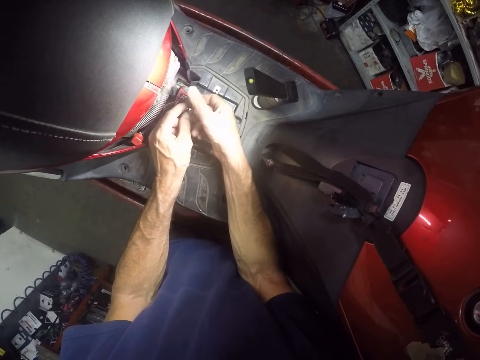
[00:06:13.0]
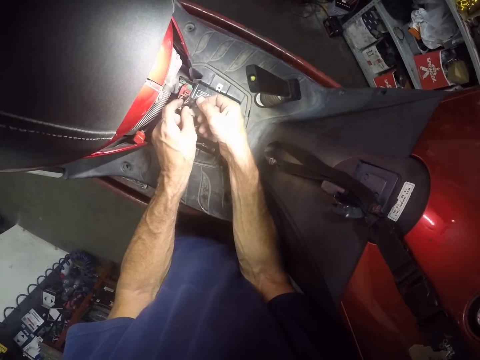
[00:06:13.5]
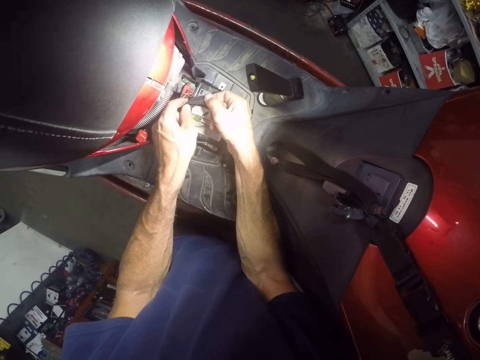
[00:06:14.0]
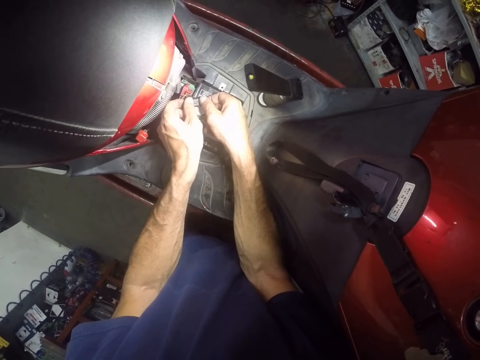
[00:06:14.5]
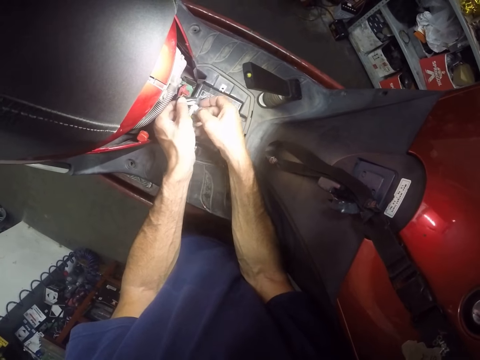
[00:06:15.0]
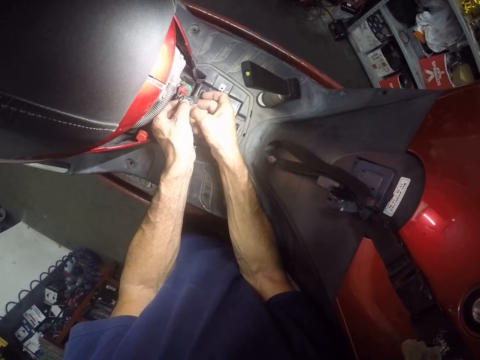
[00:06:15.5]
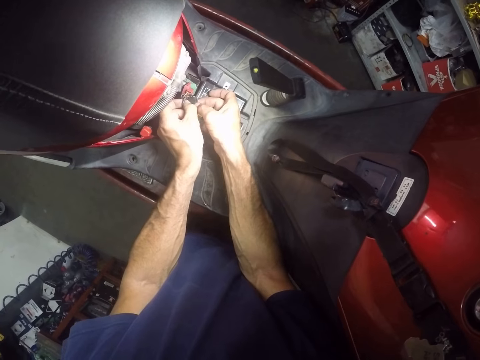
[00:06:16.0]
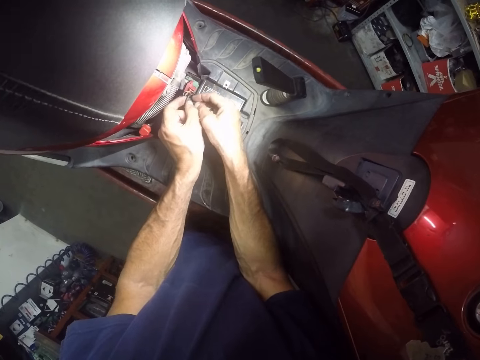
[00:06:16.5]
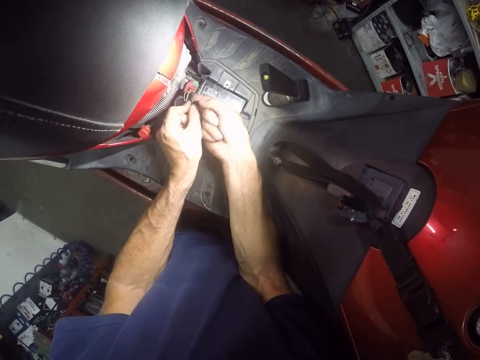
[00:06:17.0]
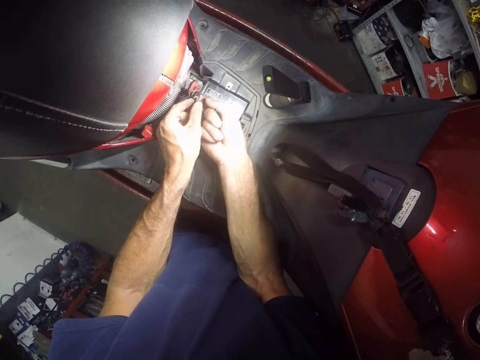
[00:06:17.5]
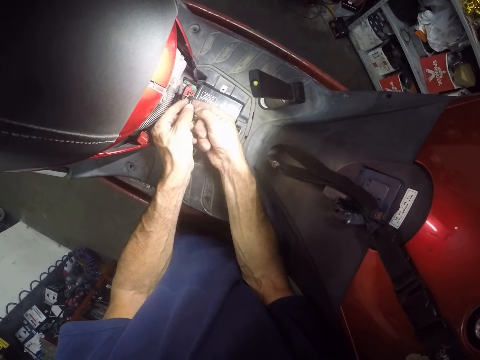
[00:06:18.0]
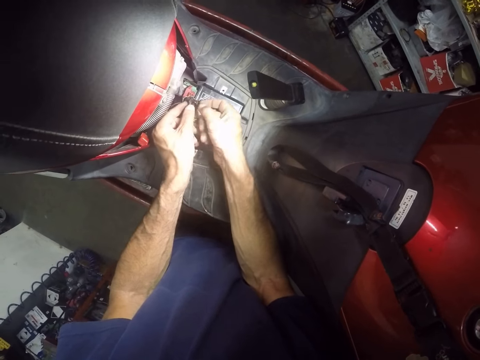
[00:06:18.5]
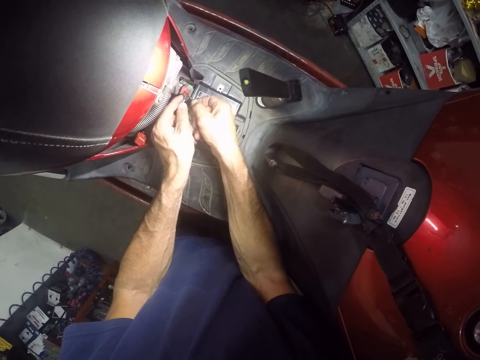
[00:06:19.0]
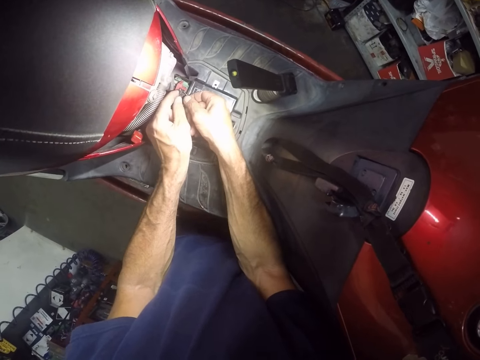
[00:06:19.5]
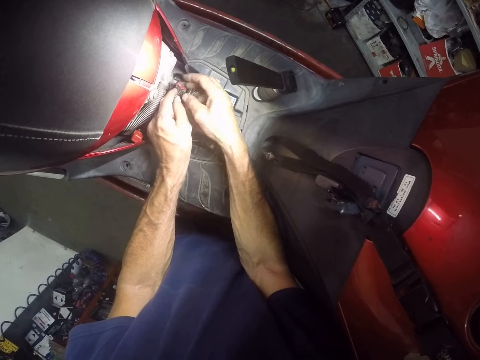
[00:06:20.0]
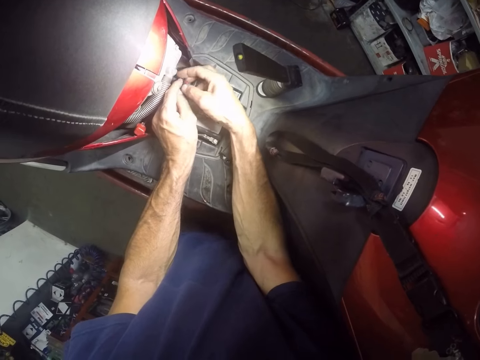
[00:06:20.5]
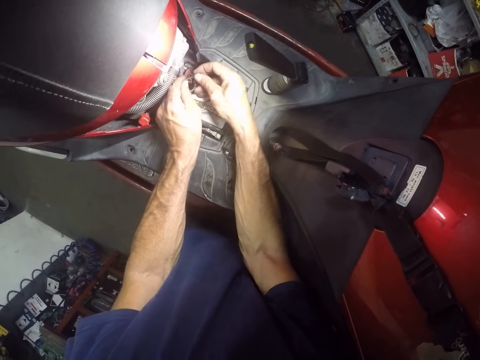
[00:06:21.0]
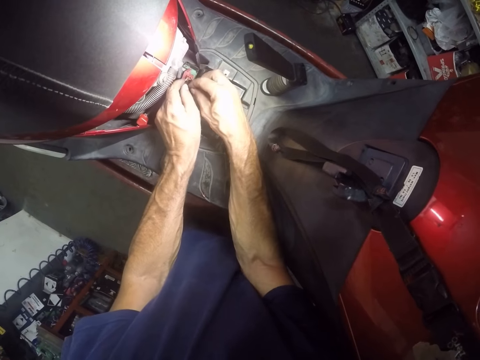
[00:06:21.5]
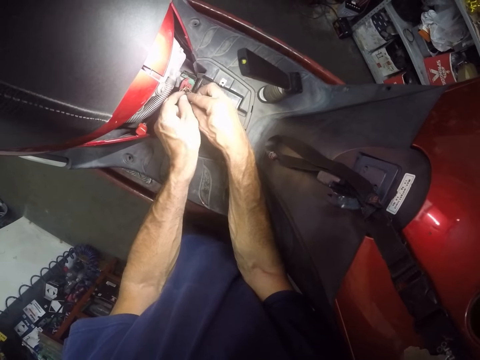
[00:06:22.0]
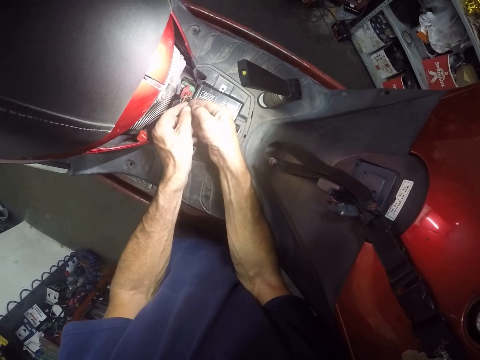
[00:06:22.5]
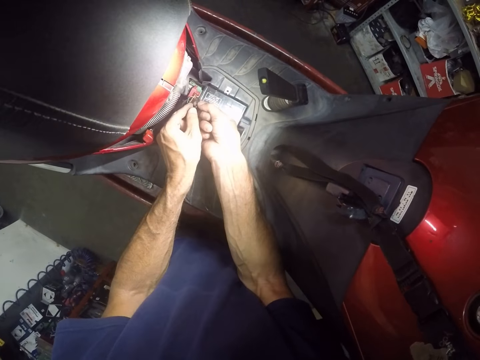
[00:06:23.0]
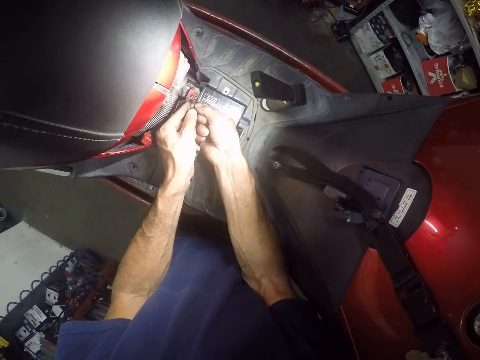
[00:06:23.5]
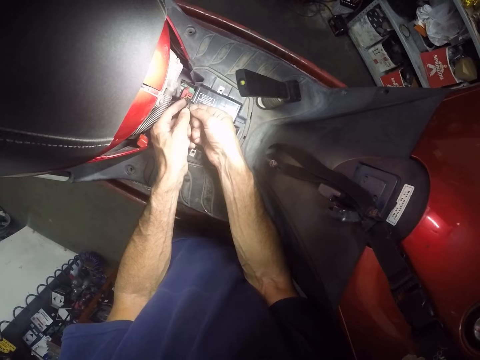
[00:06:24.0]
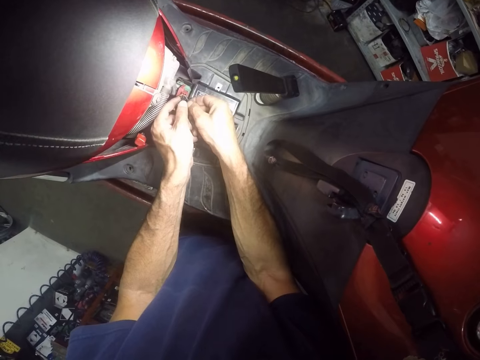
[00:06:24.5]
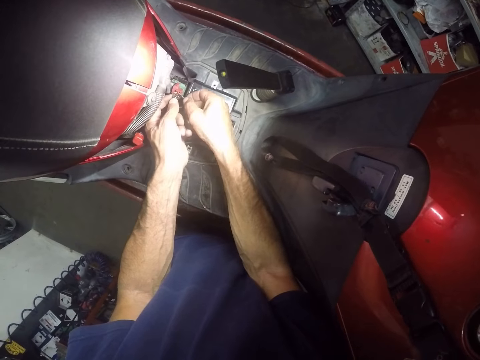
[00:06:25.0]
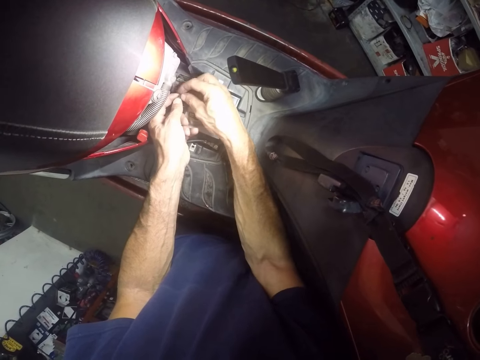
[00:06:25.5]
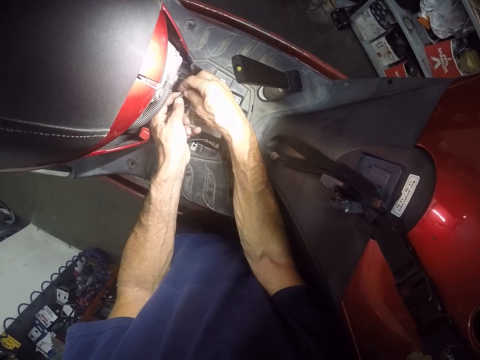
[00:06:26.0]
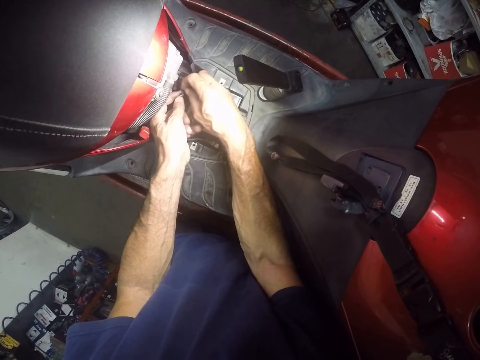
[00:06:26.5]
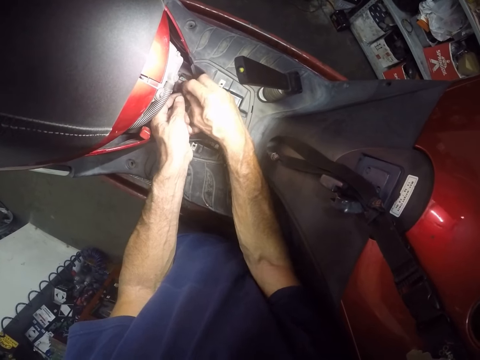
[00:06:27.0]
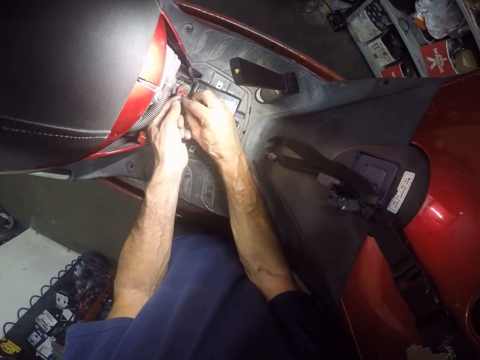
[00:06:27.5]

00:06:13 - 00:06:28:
The camera wearer wraps a piece of sellotape on wires. They adjust the piece of sellotape on the wires.

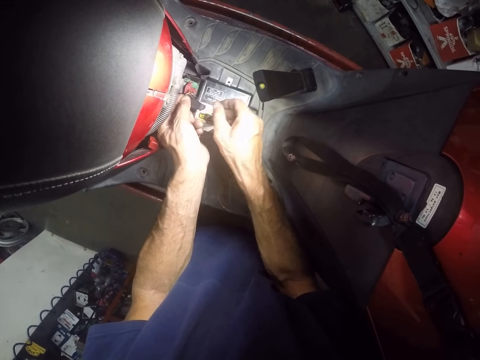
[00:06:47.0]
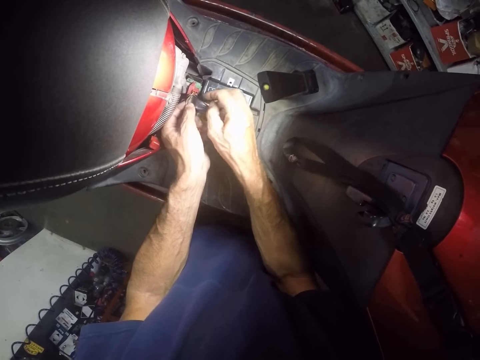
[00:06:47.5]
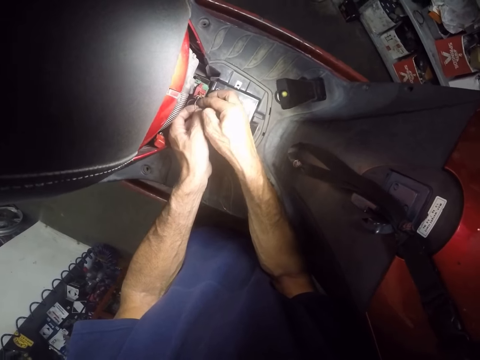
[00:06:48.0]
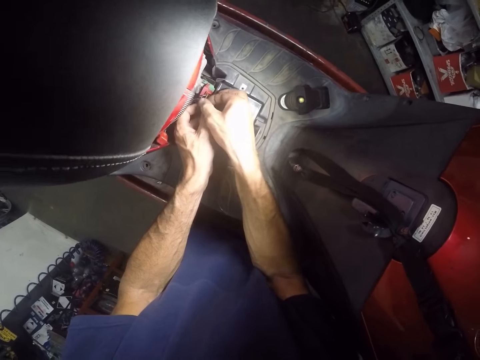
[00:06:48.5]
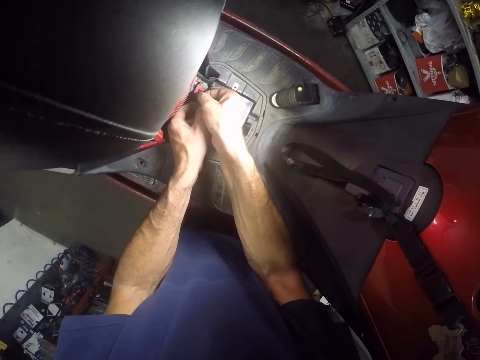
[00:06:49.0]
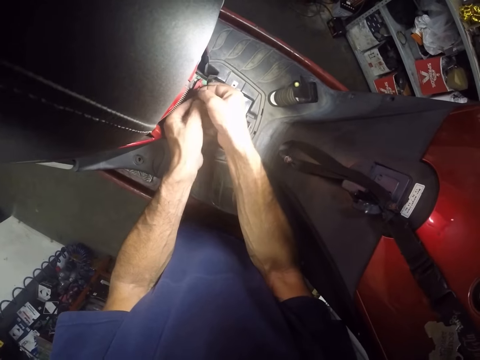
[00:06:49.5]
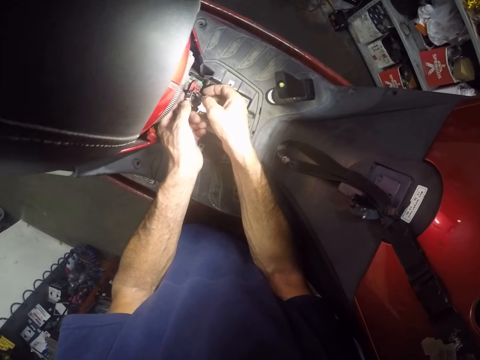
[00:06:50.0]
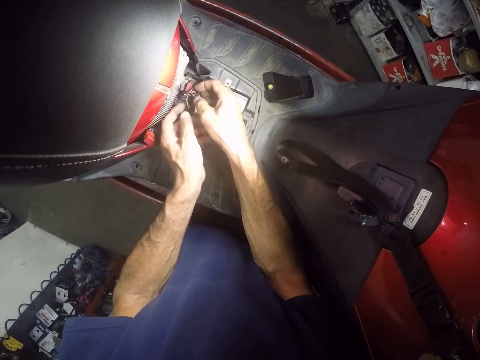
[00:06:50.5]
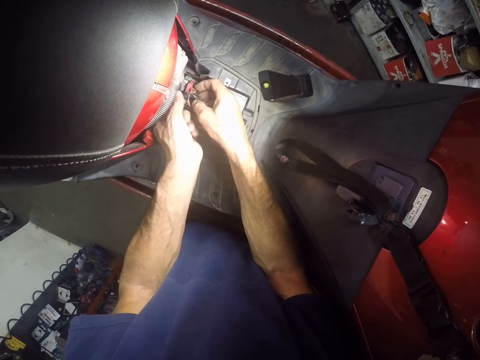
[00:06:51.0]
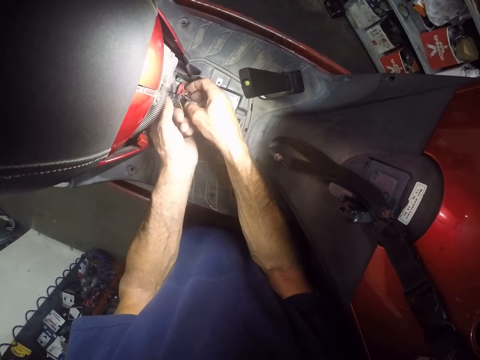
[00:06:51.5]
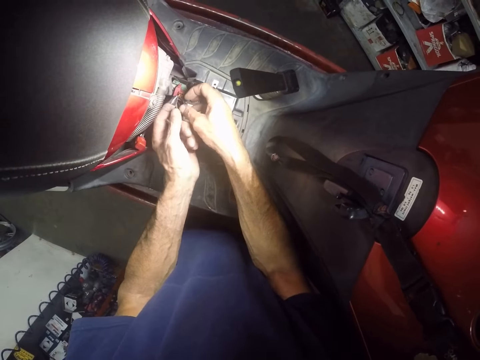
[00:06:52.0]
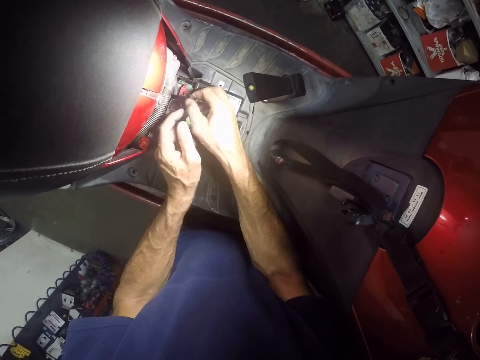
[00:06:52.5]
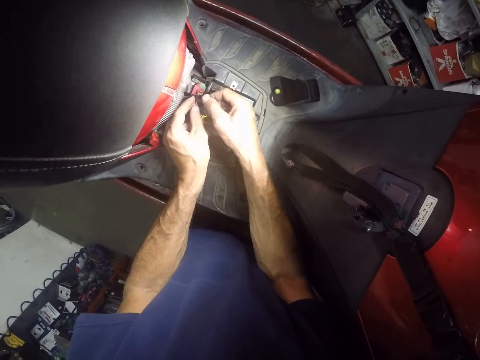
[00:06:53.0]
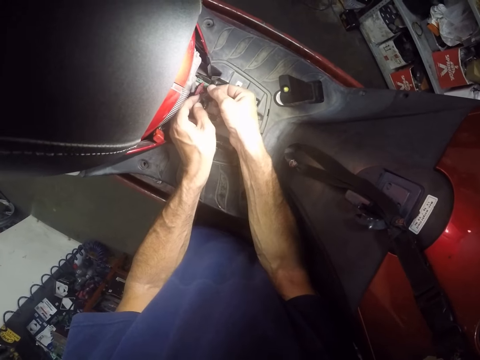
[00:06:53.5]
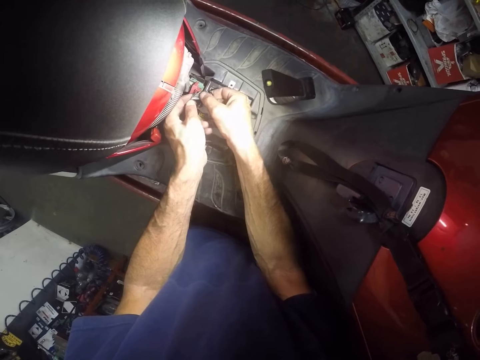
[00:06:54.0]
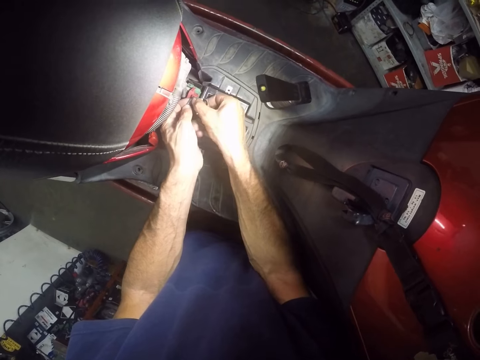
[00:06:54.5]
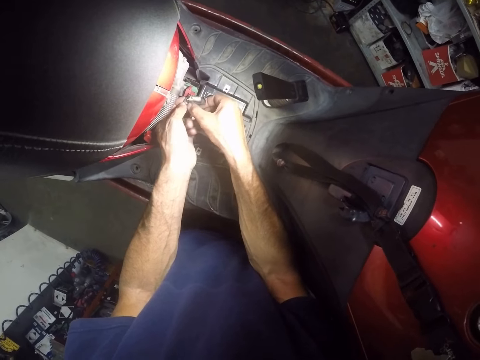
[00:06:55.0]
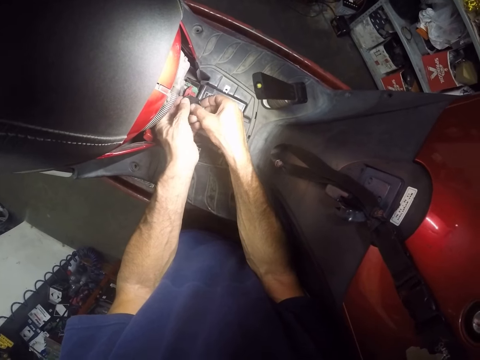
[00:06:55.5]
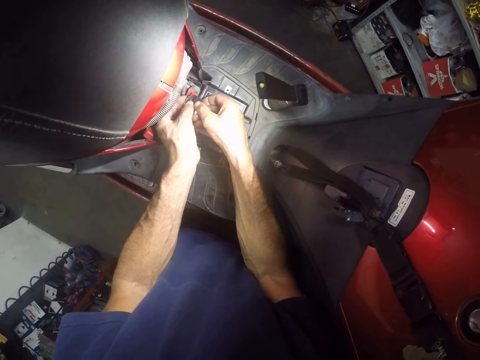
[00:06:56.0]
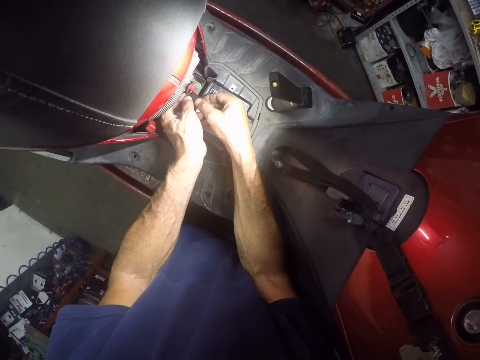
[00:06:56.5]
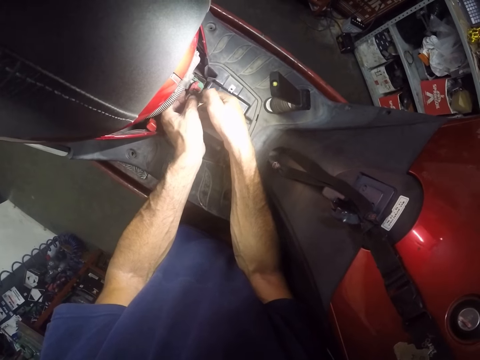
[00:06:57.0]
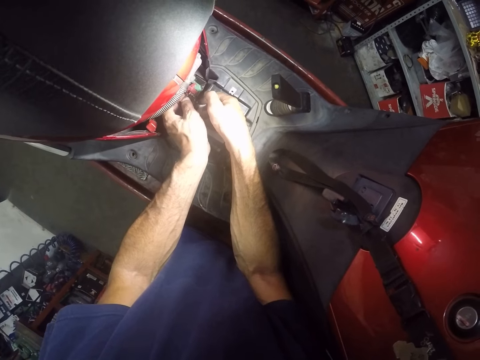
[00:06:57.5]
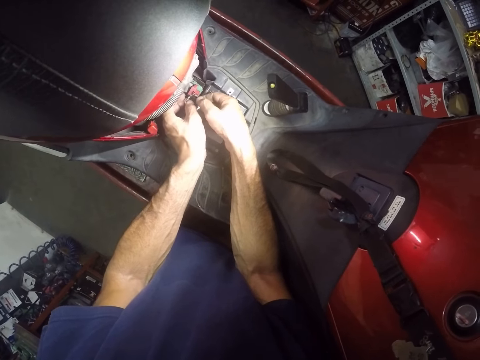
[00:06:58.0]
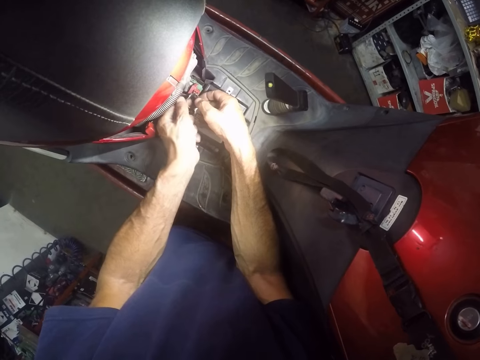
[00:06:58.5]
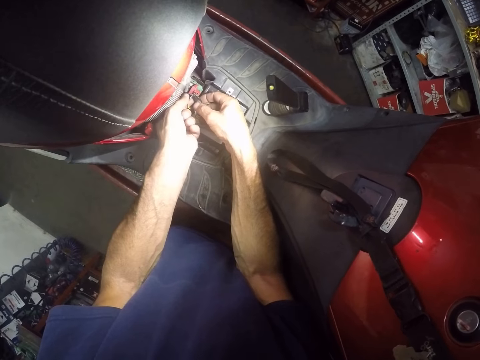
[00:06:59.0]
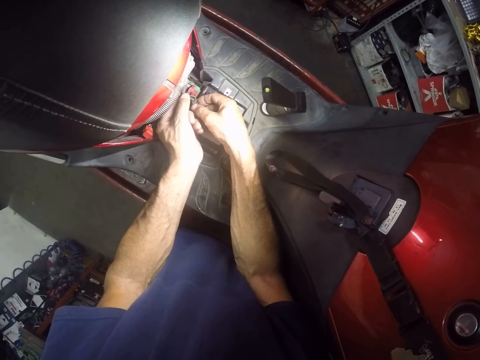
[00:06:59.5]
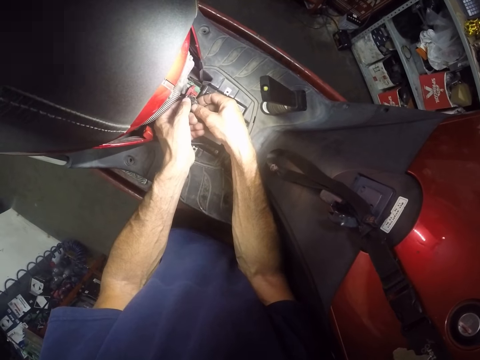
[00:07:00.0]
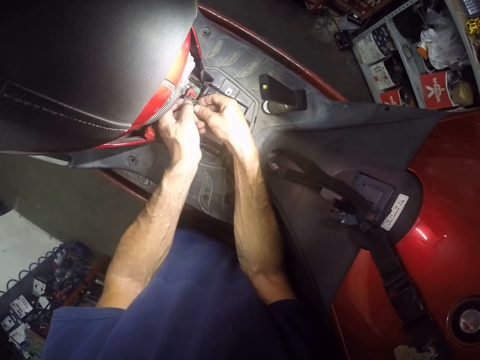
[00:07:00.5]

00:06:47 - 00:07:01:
The camera wearer adjusts a piece of sellotape on wires. They wrap the wires with a piece of sellotape.
